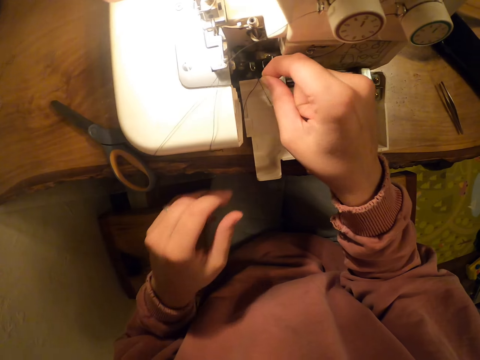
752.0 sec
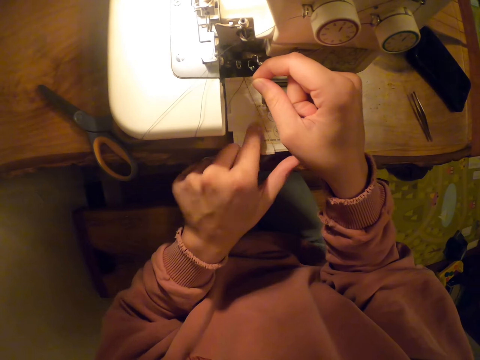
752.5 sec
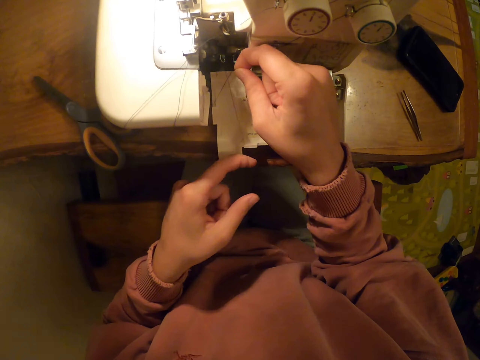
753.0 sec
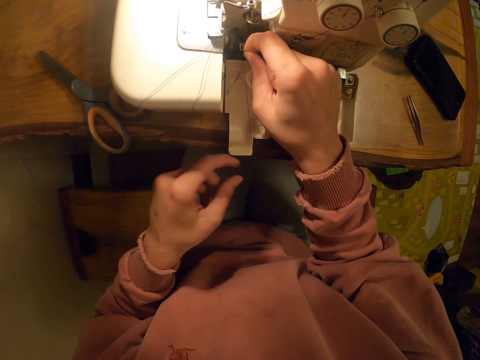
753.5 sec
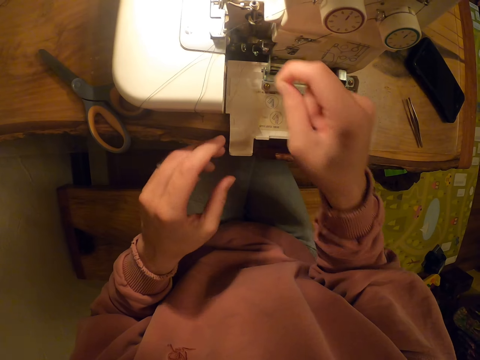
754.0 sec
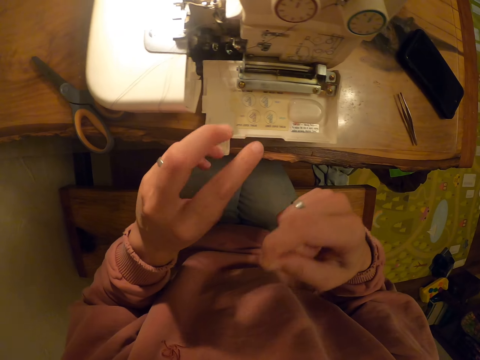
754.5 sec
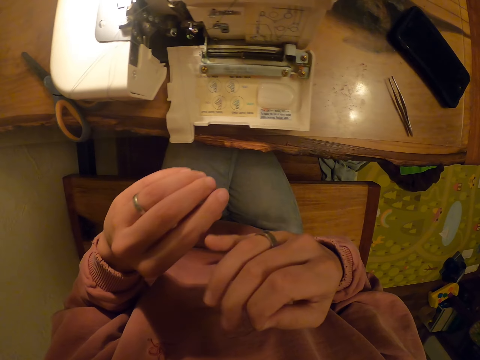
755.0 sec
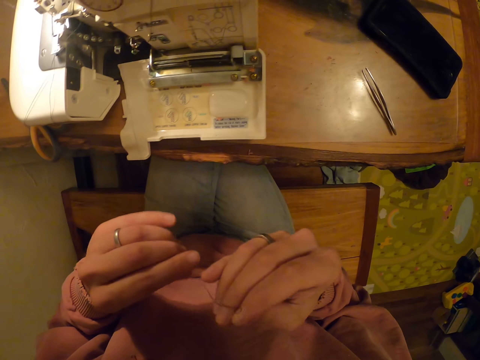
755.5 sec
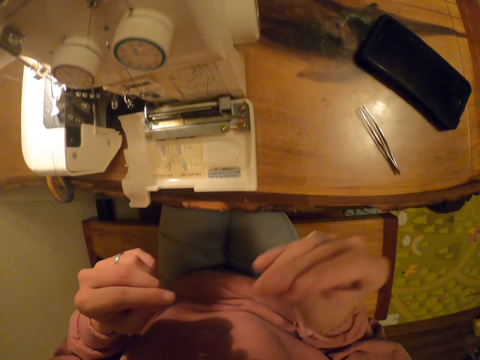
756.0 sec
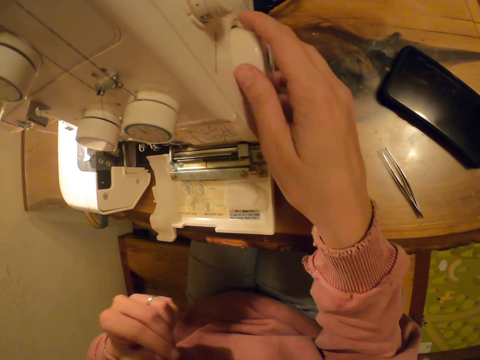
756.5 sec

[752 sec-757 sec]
The camera wearer holds the thread with the right hand. They pull the thread with both hands. They straighten the thread with both hands.

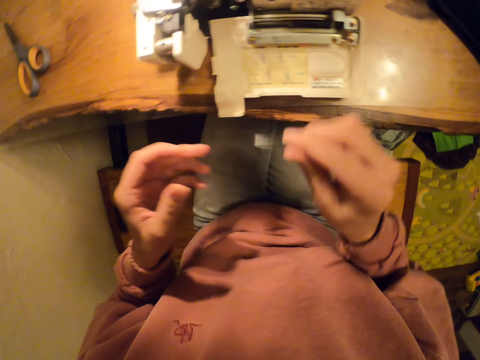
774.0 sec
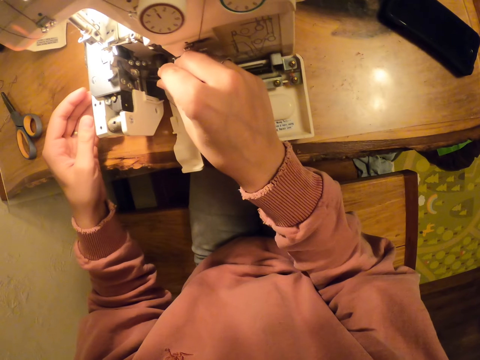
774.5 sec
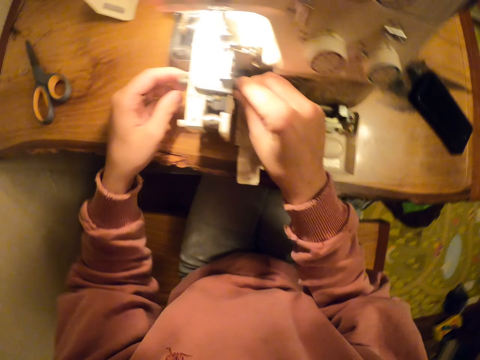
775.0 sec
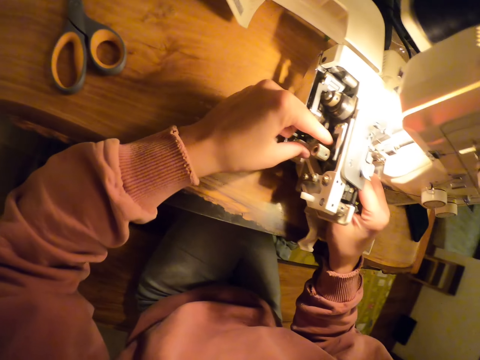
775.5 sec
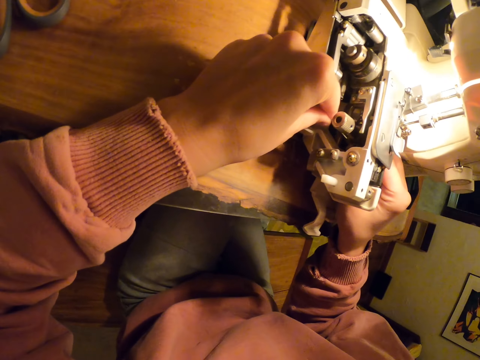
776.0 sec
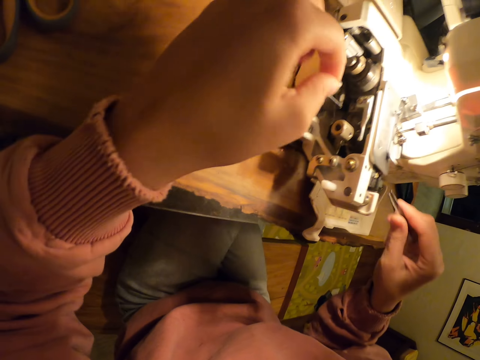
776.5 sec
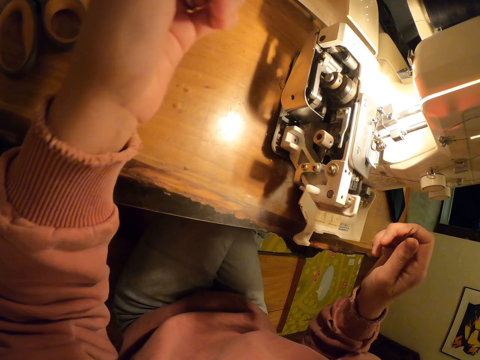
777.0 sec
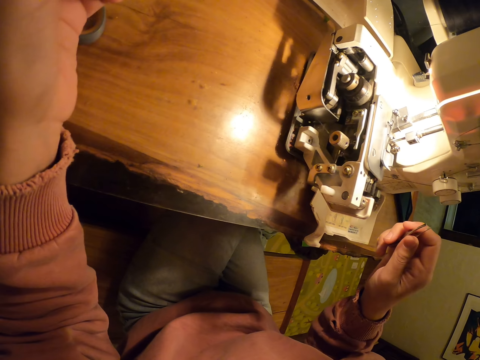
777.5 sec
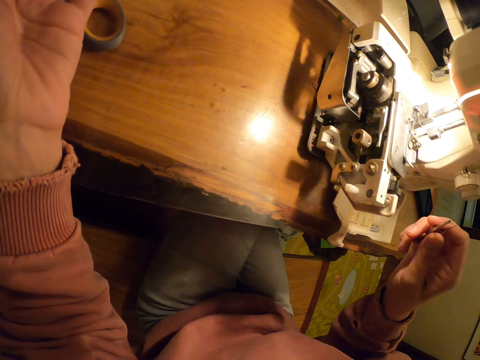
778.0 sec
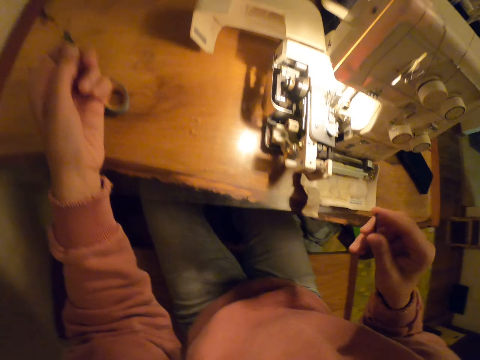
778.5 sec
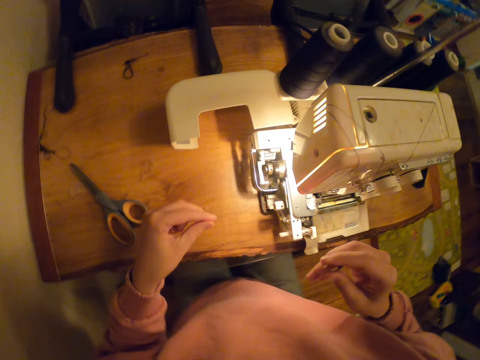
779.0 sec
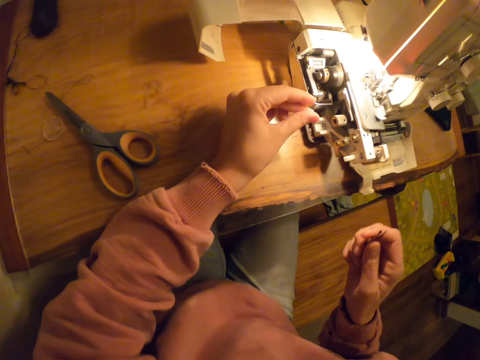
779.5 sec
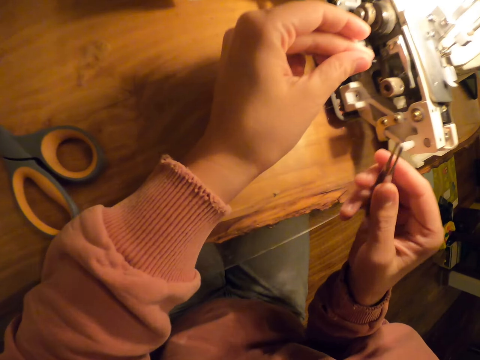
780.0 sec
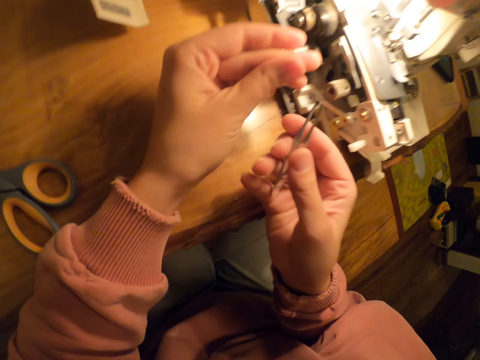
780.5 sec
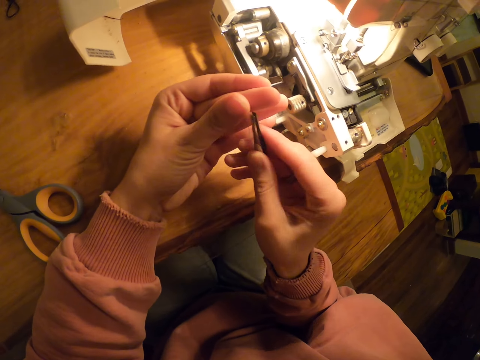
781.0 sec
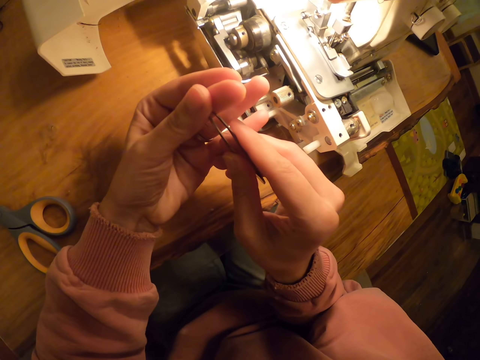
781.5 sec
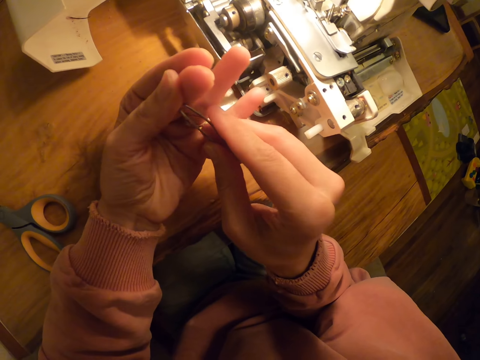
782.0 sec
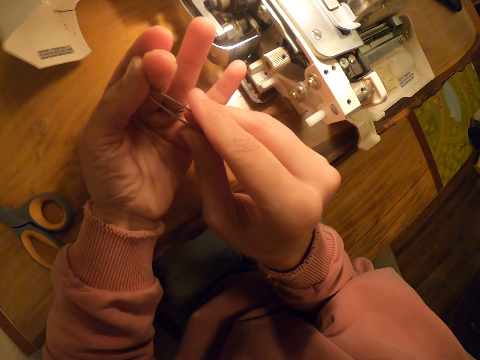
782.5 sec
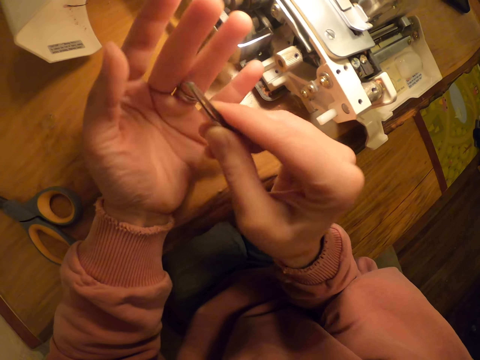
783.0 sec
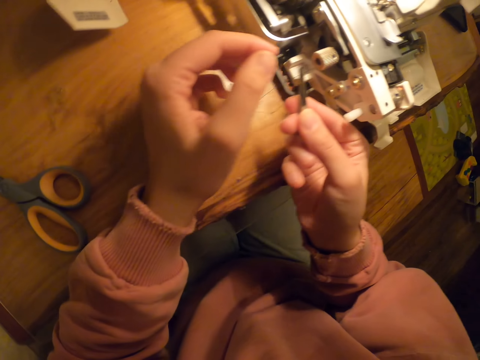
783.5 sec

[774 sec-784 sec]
The camera wearer puts the thread in the machine with something. They pull the thread with the left hand from the machine. They pull the thread with the left hand. They hold something with the right hand. They pick up the thread with something.

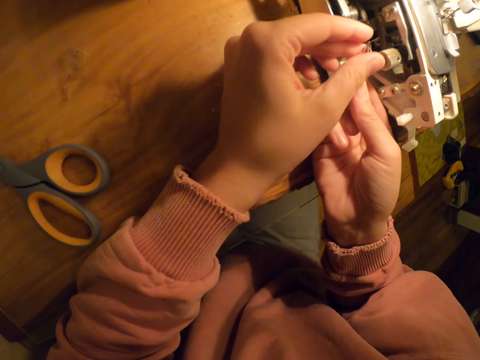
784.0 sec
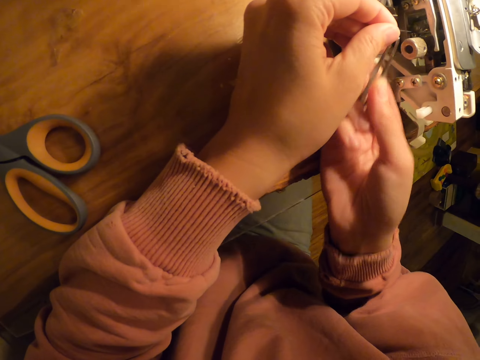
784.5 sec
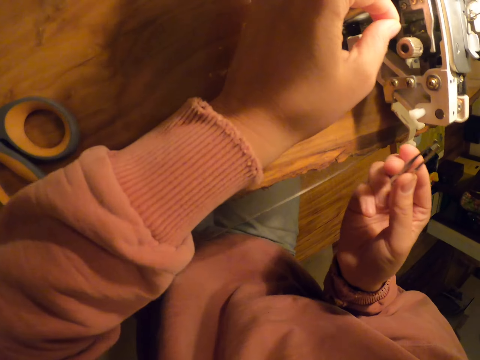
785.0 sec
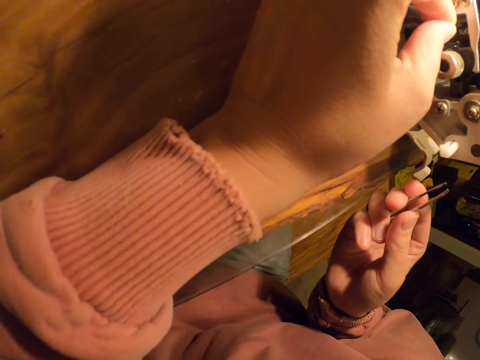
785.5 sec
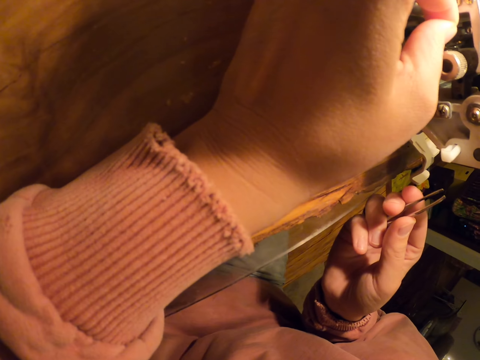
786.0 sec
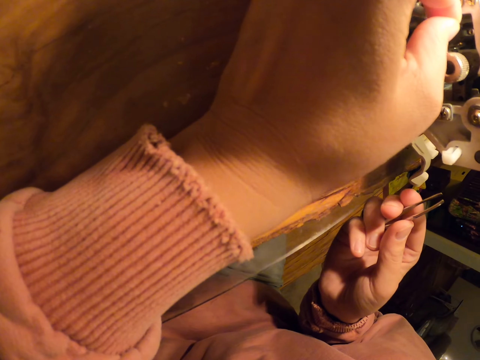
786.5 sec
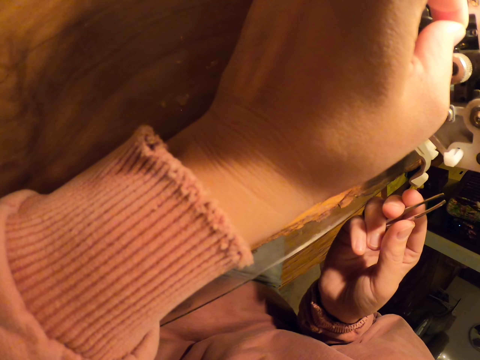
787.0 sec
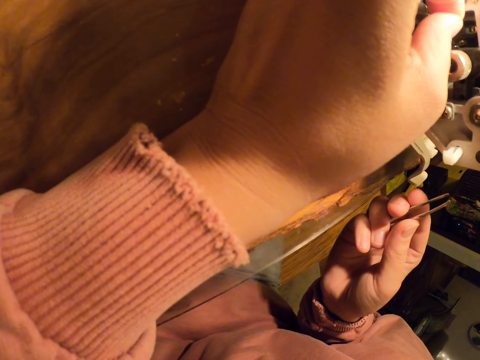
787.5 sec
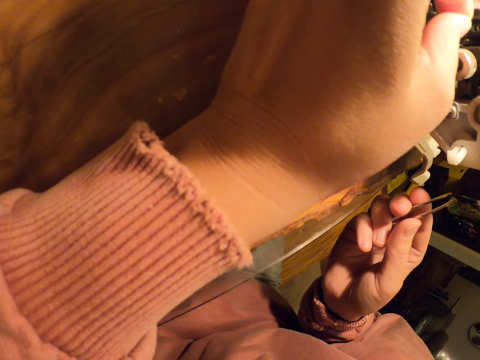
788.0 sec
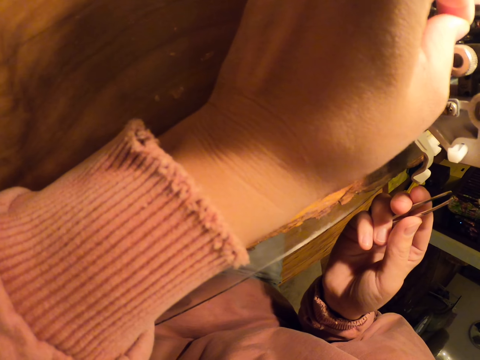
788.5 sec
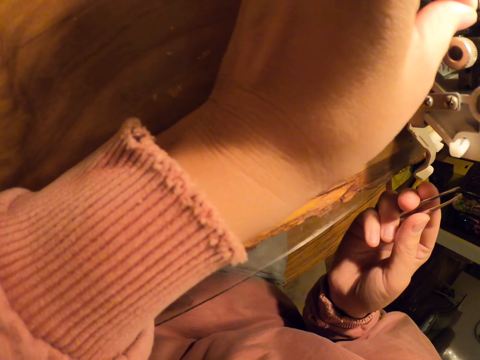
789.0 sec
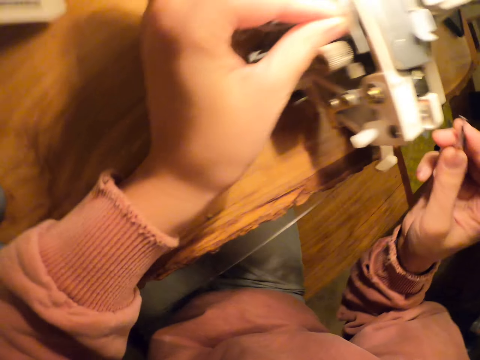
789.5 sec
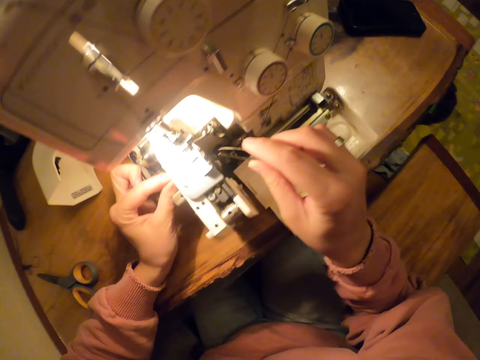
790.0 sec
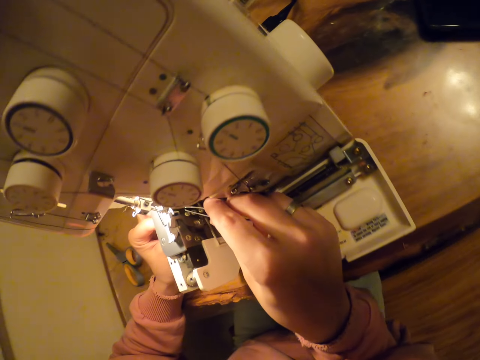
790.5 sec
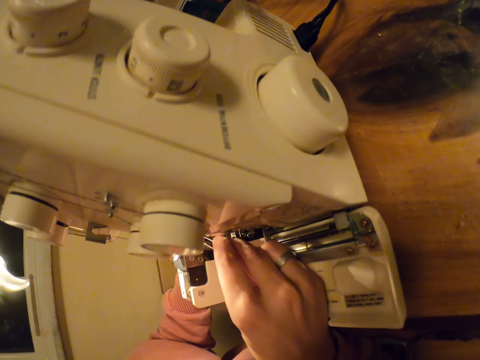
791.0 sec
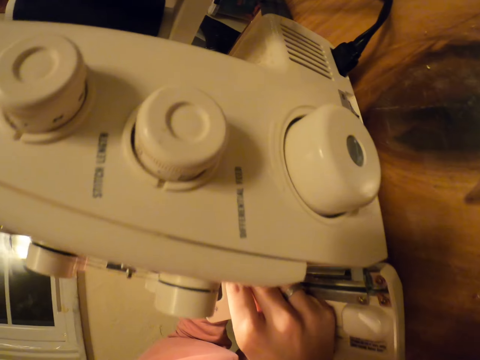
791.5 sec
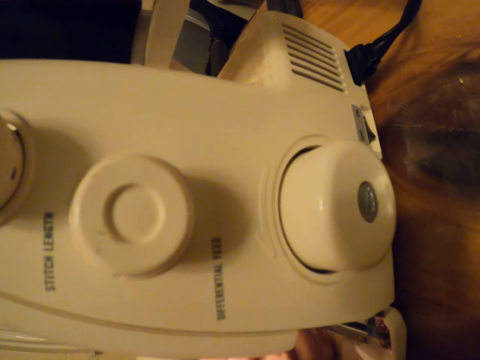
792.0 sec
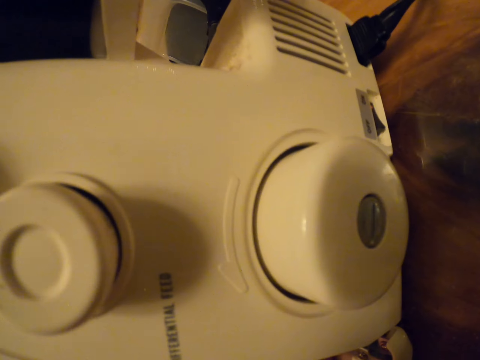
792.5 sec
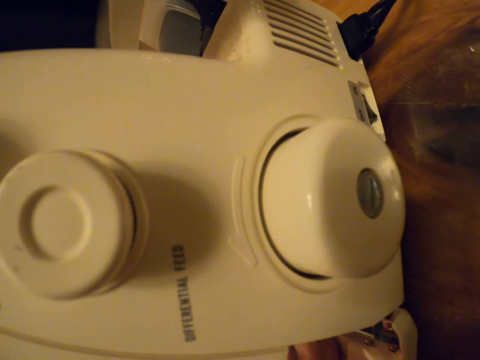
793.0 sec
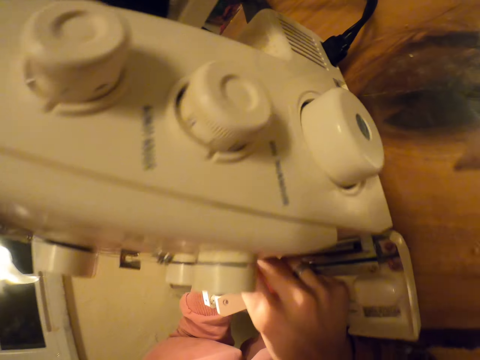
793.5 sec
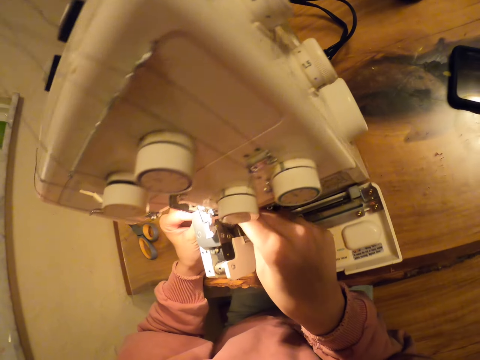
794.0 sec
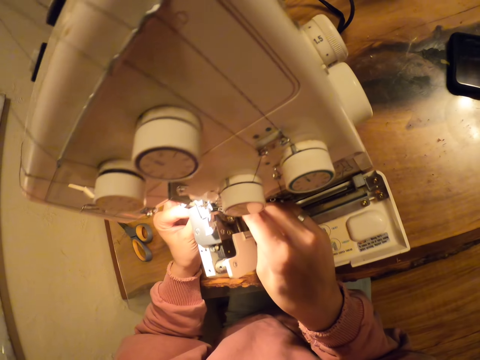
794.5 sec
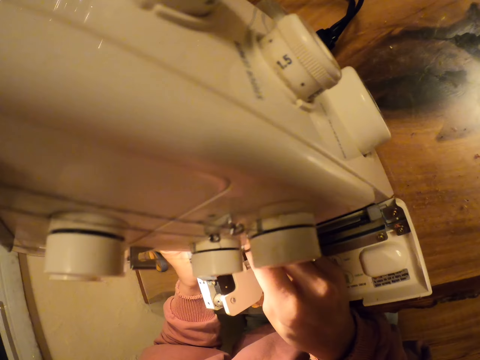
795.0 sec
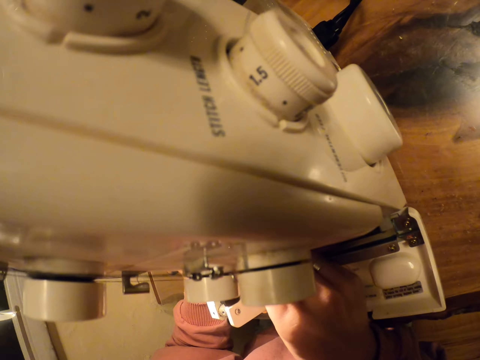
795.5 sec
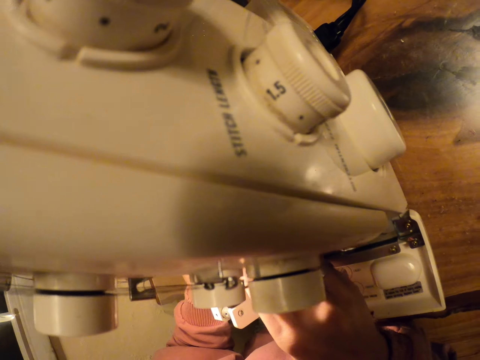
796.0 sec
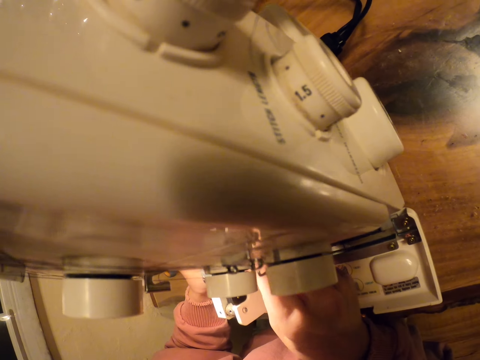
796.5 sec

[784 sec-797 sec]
The camera wearer puts the thread in the machine with something. They touch the thread with the left hand. They hold something in the right hand. They pull the thread with something. They pull the thread with something again. They touch the sewing.
